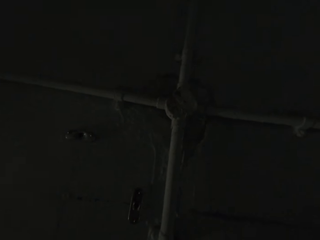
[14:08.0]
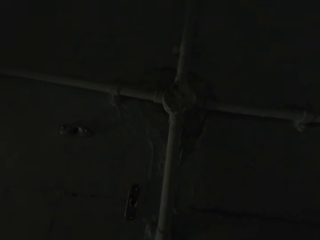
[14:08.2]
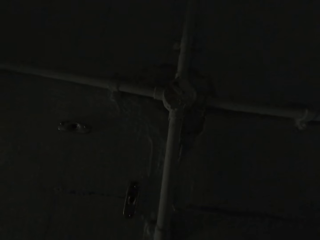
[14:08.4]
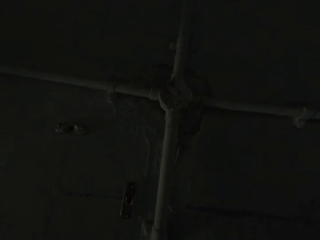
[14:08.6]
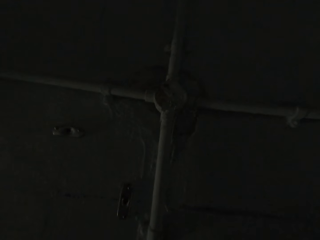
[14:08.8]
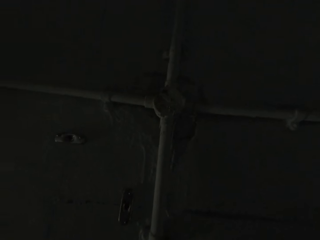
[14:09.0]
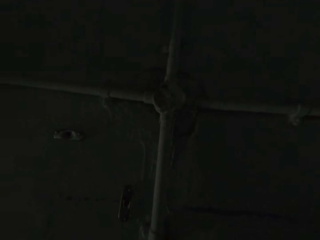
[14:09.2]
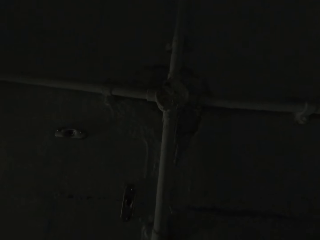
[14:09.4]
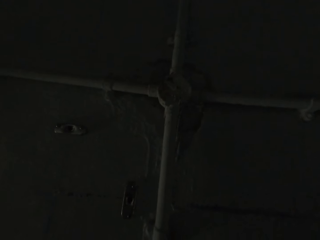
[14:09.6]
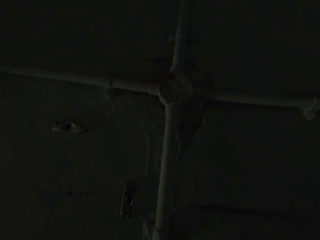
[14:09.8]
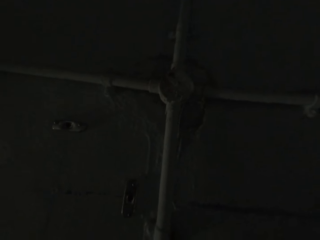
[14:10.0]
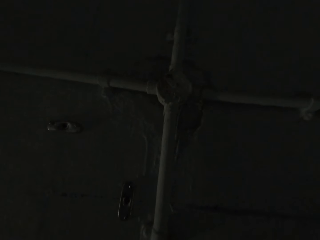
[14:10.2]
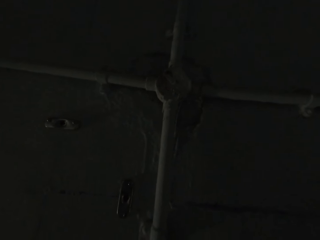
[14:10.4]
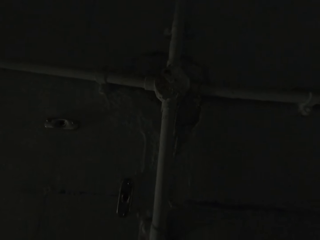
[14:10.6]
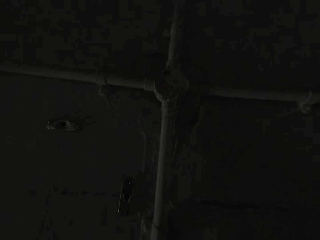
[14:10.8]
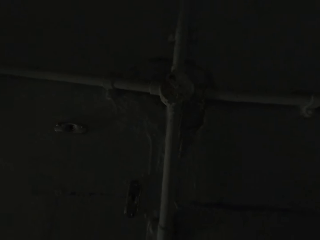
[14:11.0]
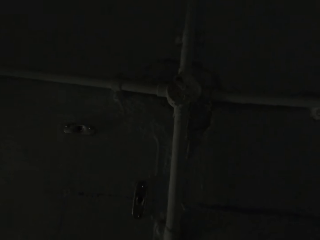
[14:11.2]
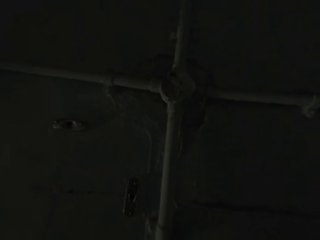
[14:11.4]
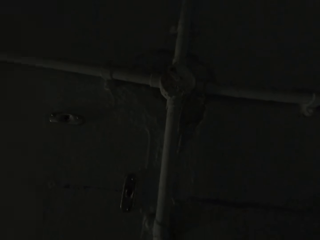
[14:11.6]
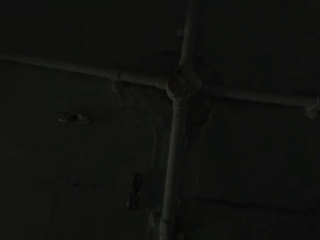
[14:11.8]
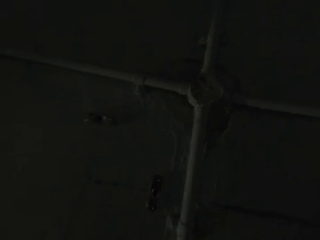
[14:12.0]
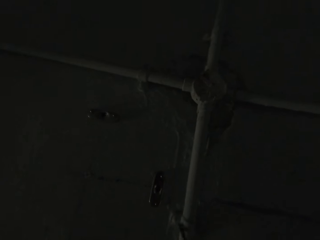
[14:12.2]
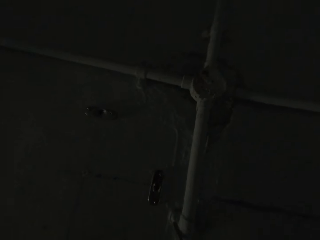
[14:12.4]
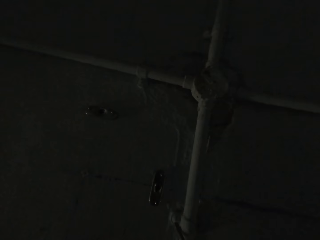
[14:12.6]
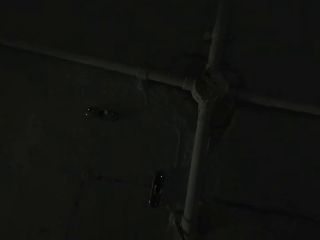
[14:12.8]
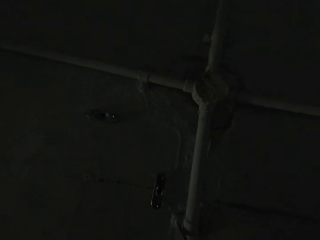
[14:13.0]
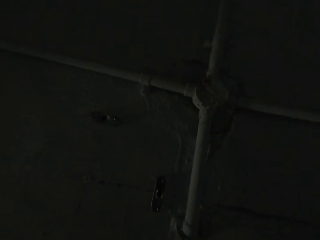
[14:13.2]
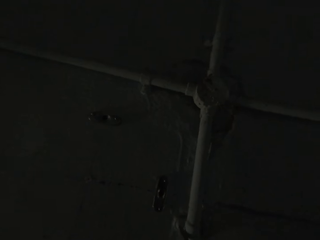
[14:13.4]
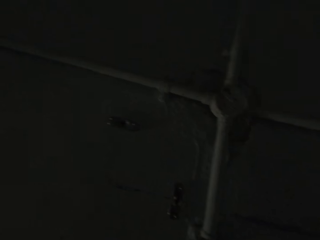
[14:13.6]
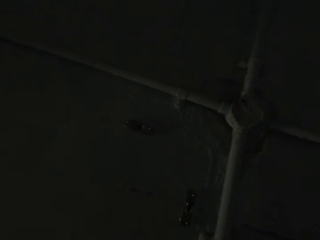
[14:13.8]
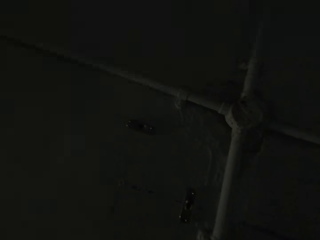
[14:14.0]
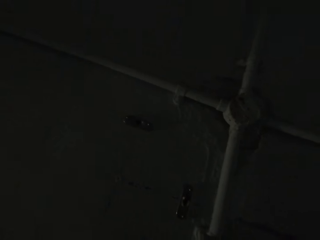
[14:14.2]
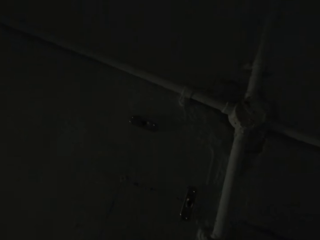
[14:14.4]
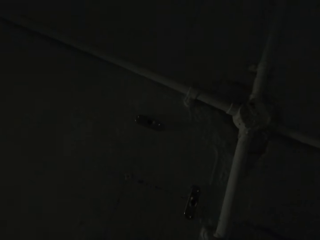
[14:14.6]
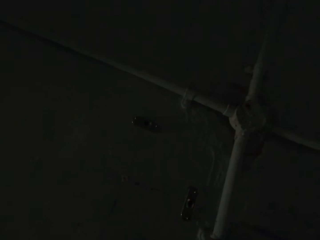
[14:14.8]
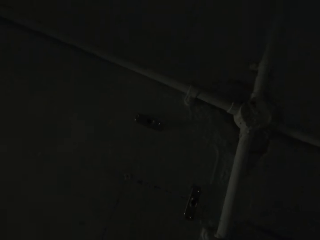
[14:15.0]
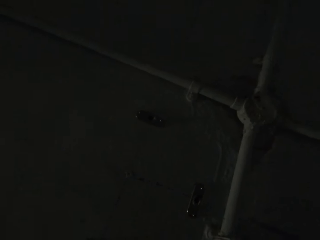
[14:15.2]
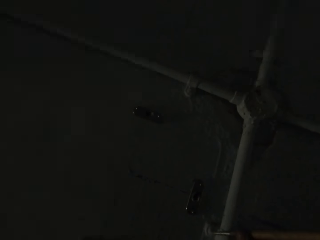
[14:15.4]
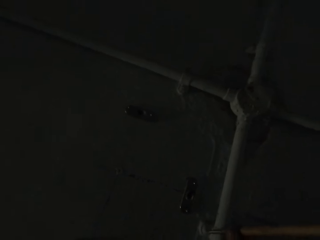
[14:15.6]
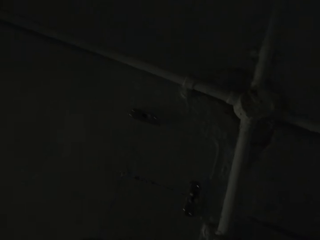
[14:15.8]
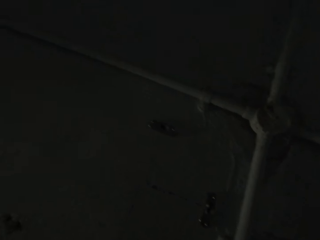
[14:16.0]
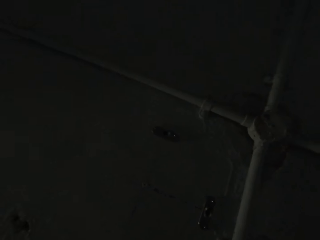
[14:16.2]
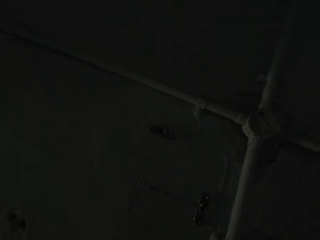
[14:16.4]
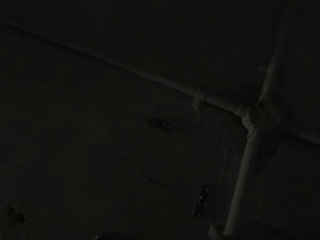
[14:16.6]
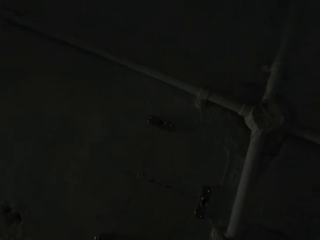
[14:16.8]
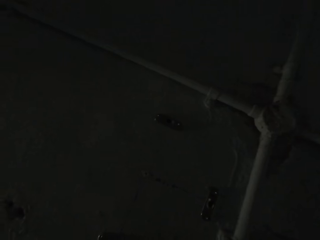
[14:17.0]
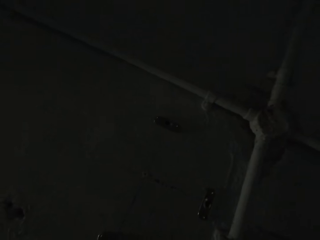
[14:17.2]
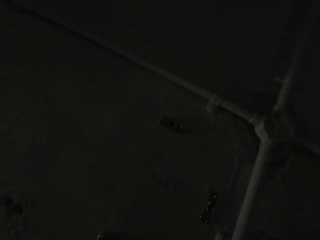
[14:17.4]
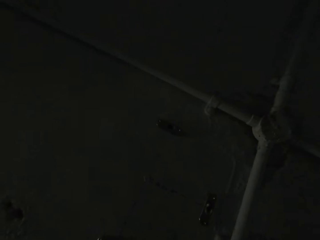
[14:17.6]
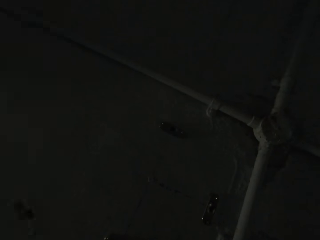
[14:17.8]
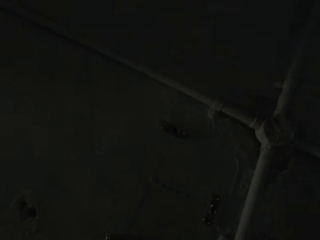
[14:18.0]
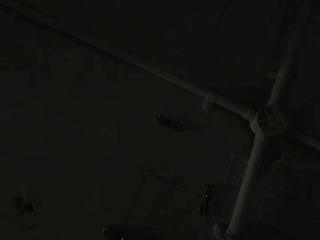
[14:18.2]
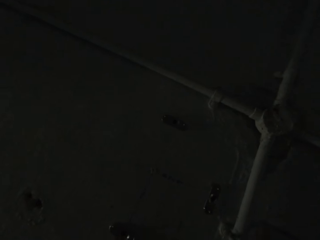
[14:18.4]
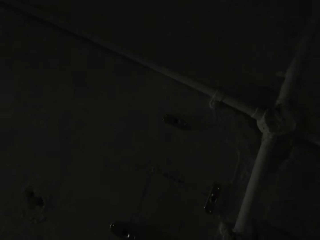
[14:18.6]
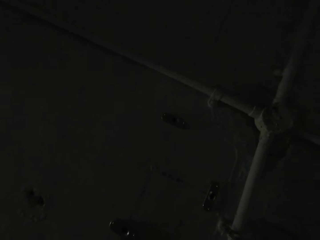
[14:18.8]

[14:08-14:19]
The camera wearer fixes the electrical conduit pipe.

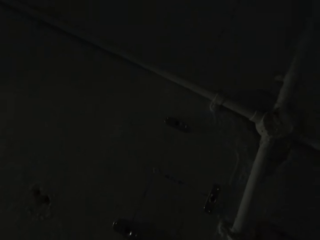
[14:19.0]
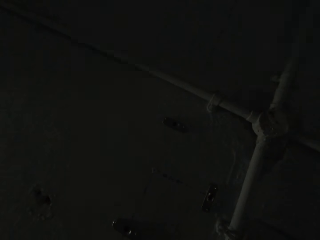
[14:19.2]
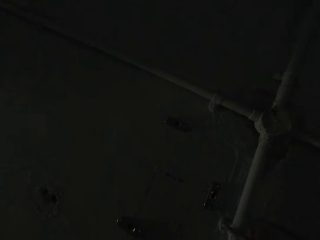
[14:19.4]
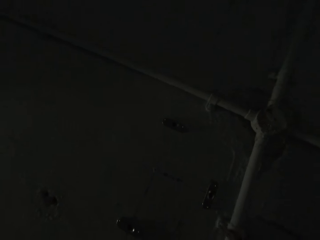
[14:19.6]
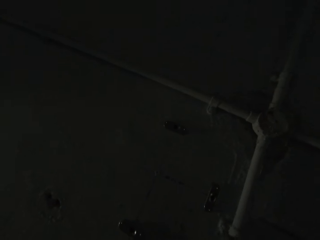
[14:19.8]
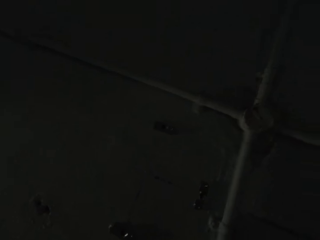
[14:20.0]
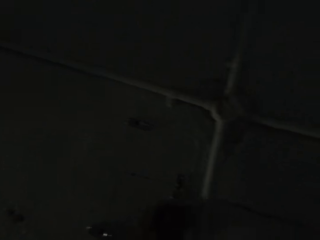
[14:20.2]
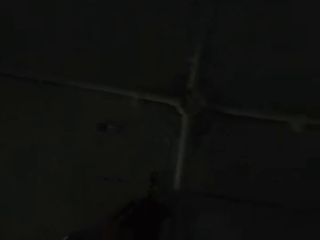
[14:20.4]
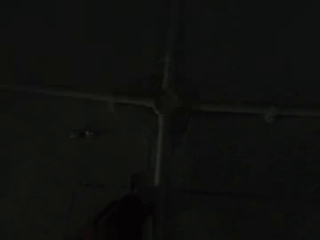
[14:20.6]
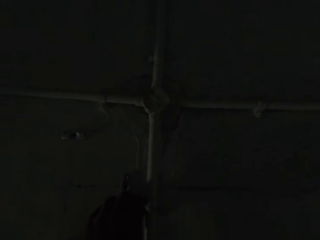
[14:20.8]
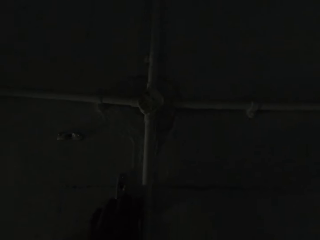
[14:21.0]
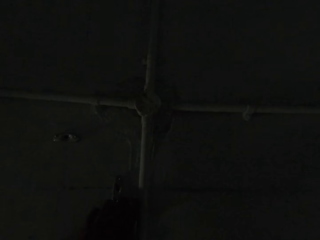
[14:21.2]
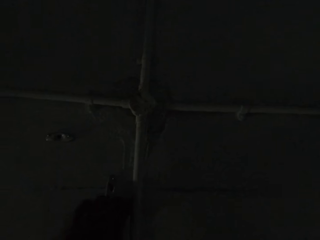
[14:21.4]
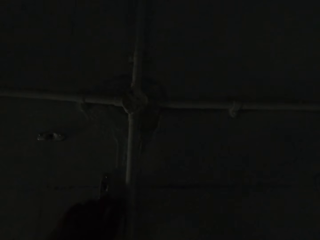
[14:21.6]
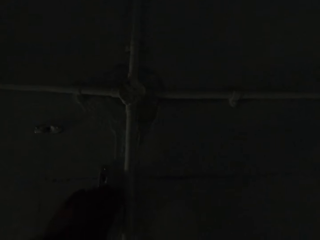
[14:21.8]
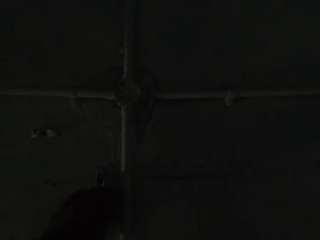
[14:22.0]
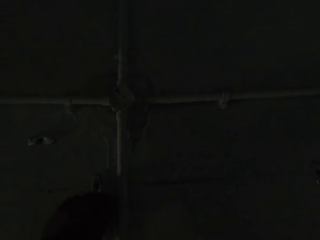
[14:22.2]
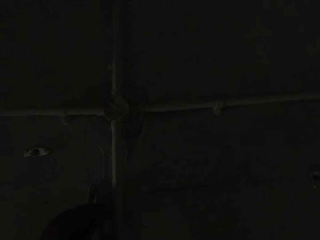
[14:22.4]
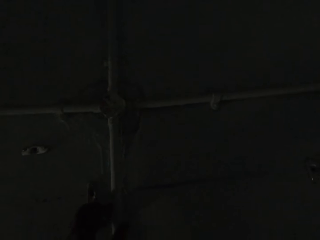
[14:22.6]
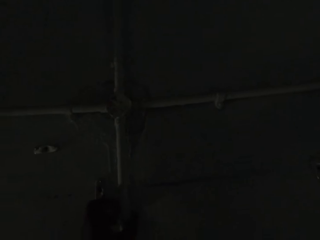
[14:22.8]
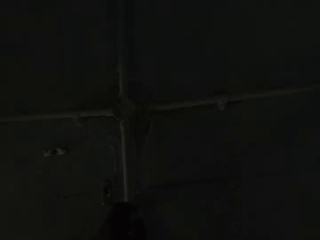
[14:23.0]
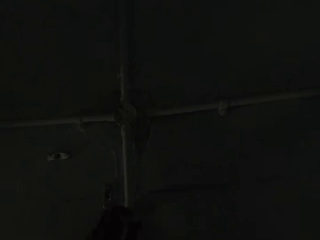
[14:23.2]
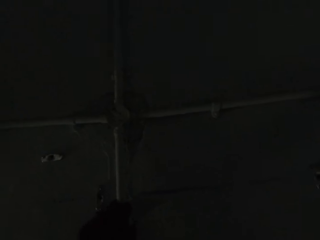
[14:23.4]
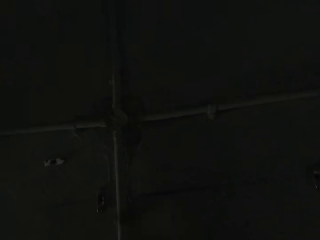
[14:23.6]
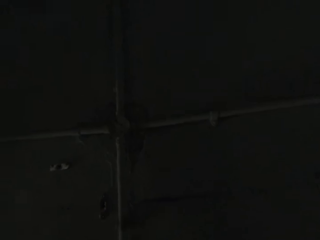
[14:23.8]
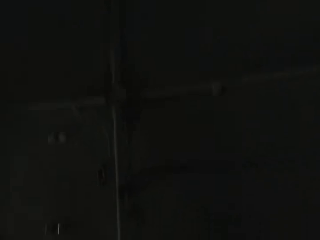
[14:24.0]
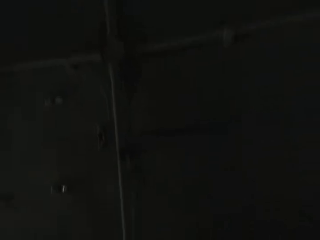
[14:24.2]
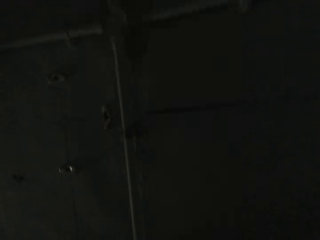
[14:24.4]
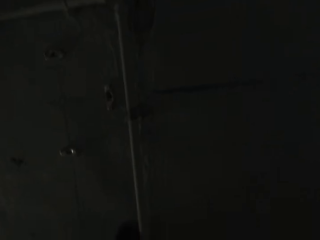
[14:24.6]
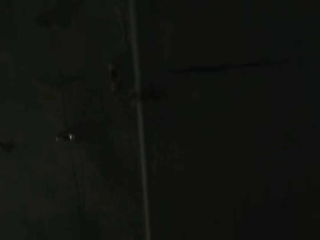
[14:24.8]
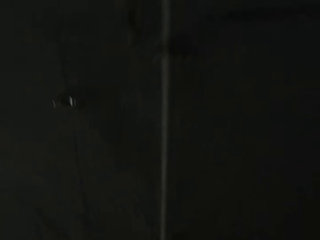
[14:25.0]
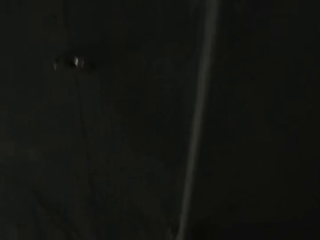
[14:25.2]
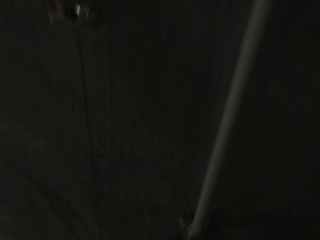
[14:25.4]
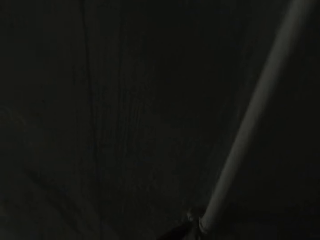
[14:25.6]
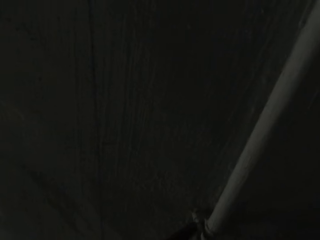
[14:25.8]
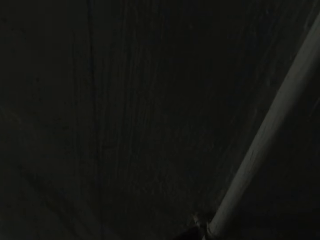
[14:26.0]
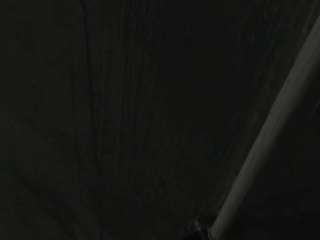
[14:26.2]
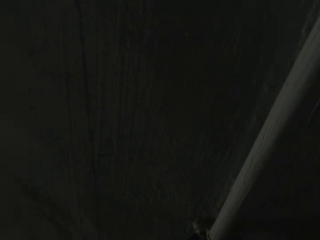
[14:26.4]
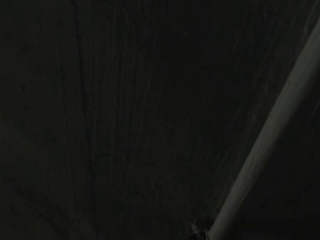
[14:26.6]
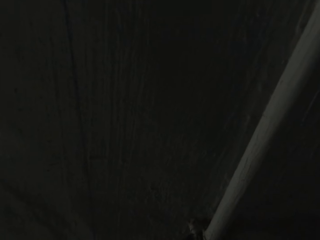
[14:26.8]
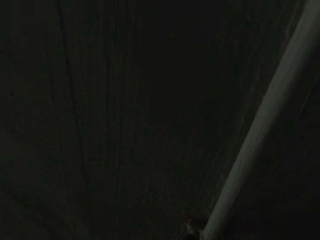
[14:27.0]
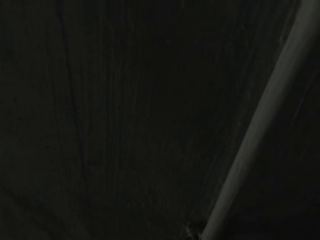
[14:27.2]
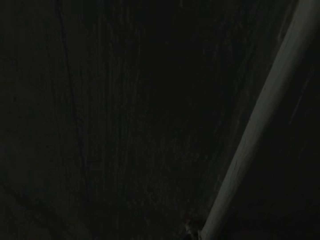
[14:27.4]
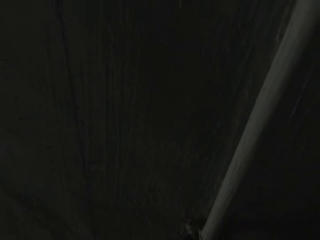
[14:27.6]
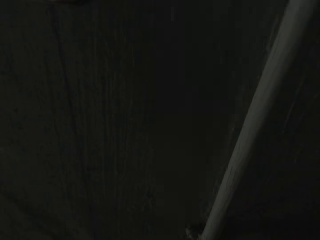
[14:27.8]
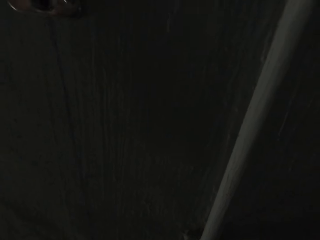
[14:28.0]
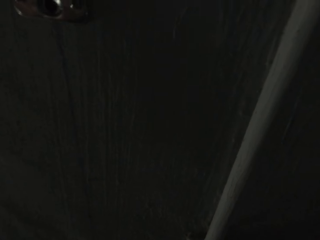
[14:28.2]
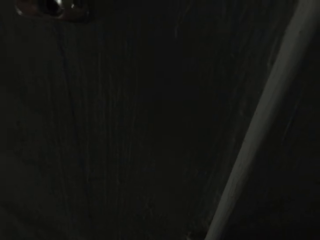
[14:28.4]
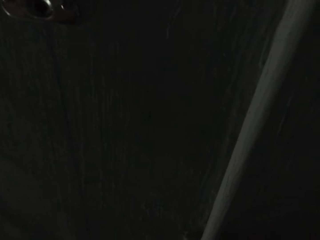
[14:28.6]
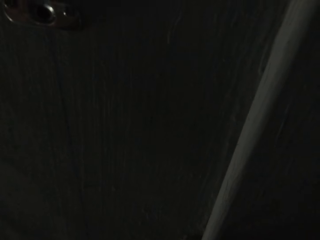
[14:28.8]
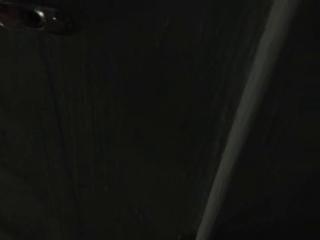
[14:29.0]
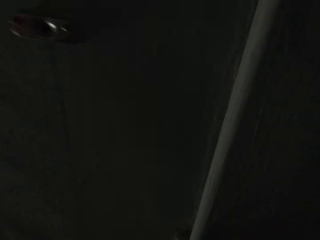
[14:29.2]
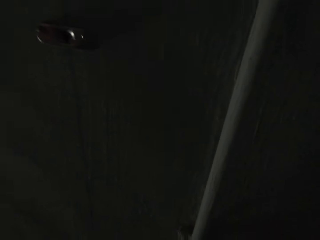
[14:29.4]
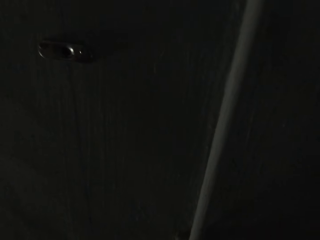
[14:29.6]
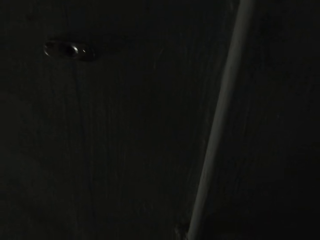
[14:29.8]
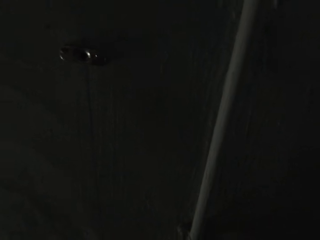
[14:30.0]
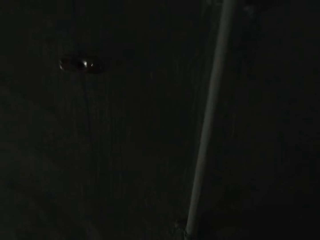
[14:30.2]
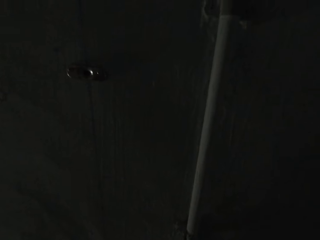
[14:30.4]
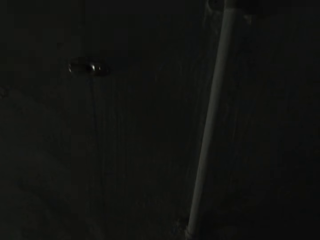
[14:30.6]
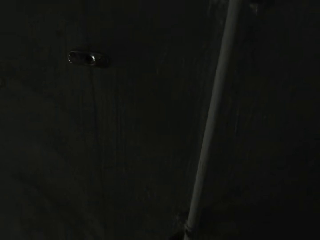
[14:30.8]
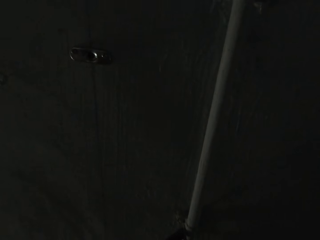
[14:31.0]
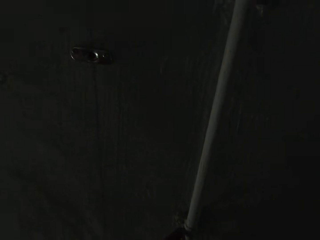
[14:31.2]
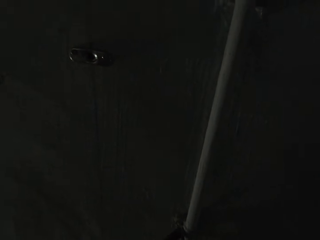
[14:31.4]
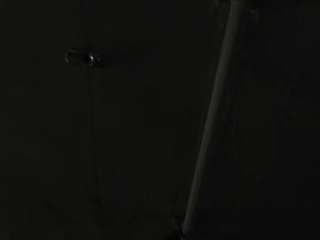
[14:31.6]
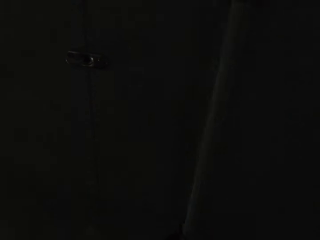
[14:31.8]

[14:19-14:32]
The camera wearer removes the screw with the left hand. They open the screw.
